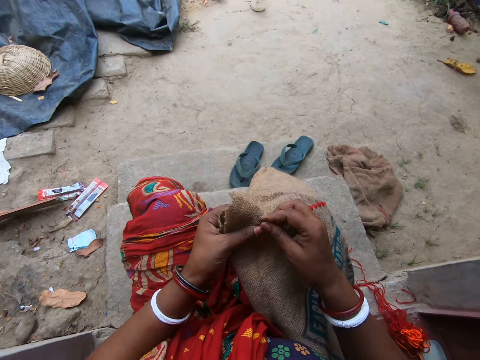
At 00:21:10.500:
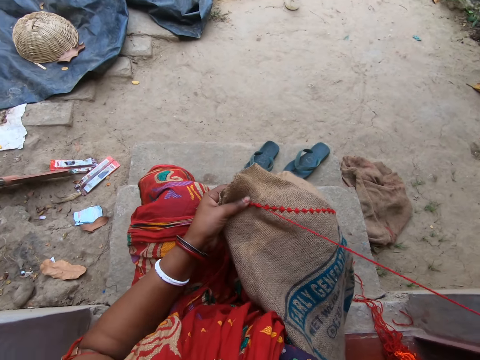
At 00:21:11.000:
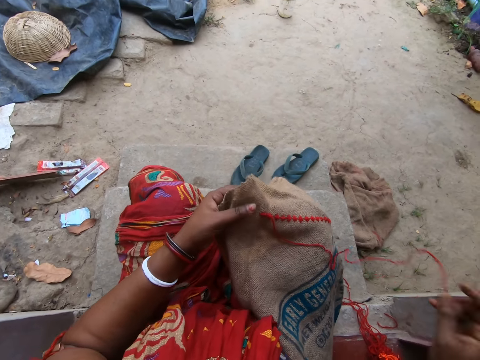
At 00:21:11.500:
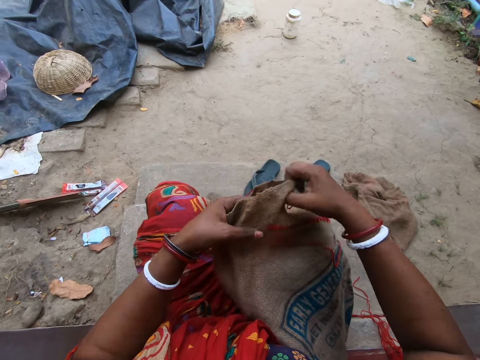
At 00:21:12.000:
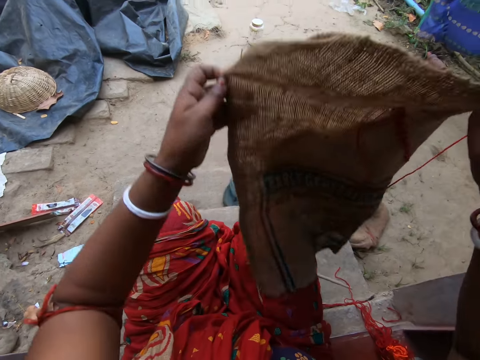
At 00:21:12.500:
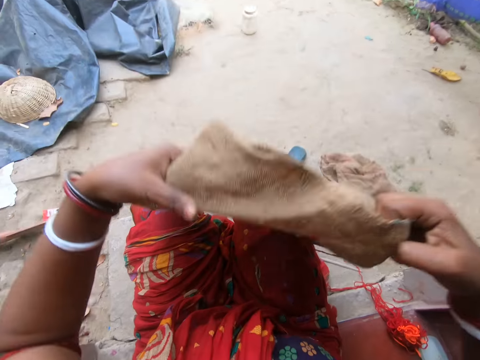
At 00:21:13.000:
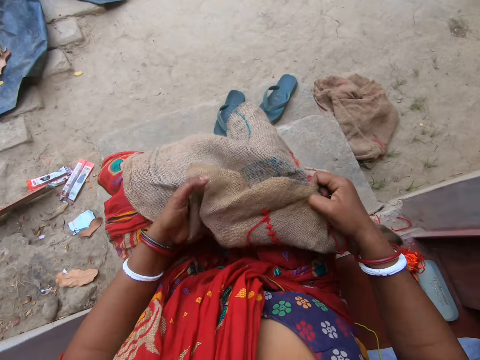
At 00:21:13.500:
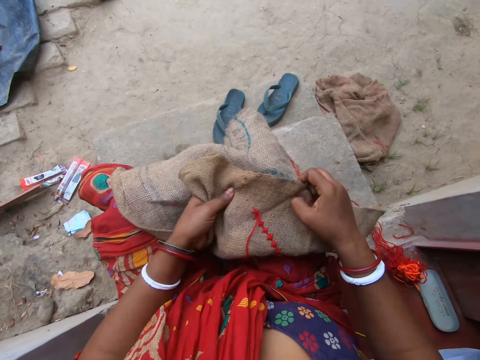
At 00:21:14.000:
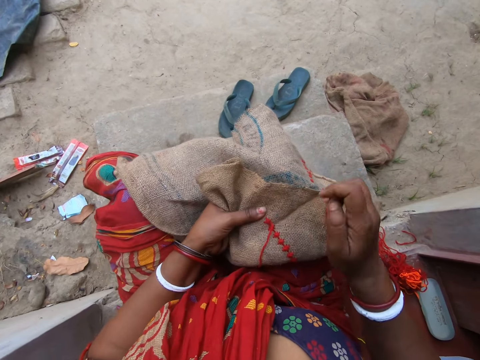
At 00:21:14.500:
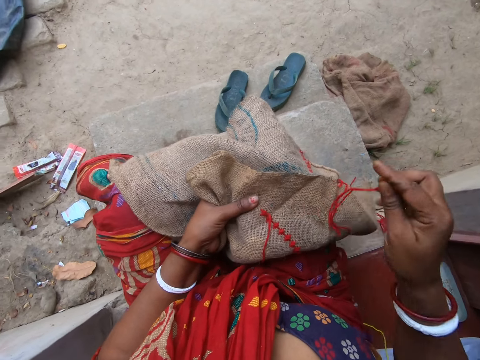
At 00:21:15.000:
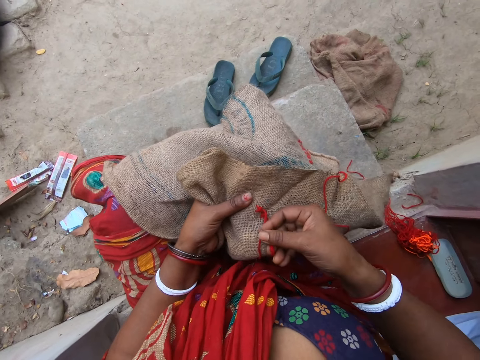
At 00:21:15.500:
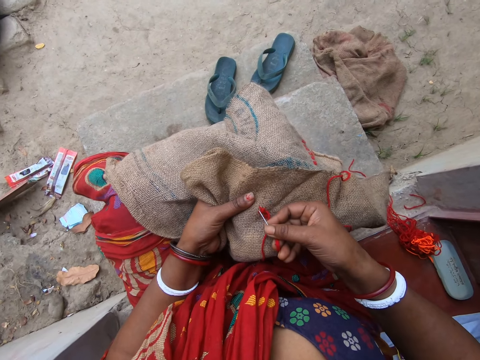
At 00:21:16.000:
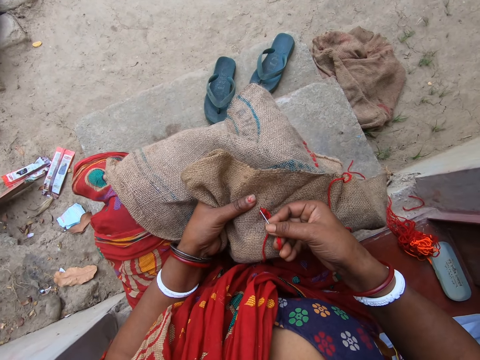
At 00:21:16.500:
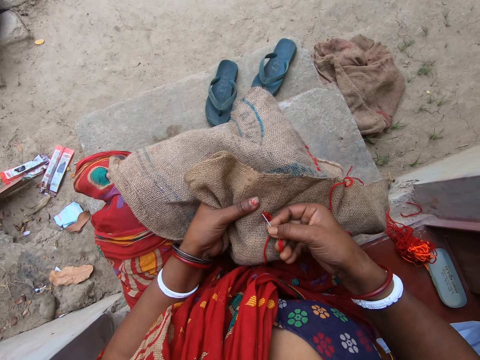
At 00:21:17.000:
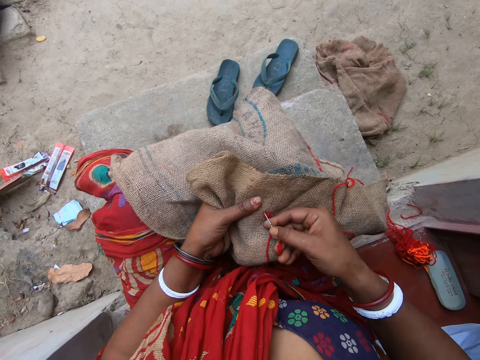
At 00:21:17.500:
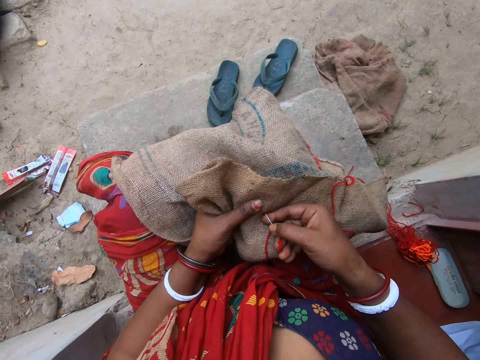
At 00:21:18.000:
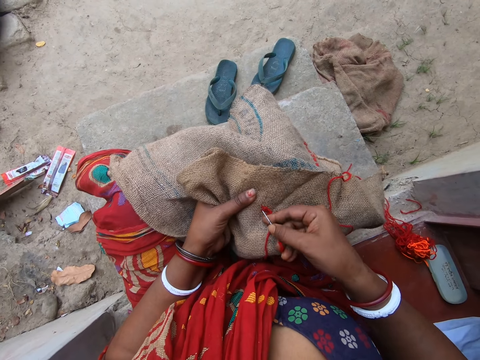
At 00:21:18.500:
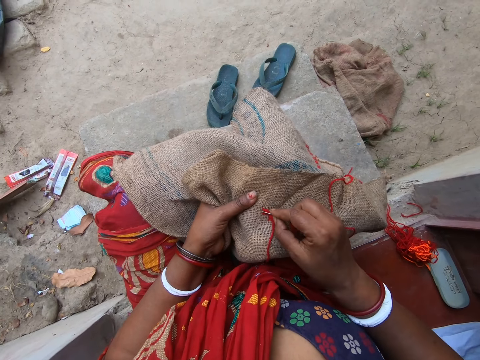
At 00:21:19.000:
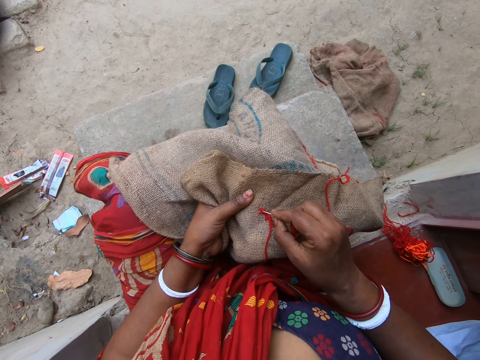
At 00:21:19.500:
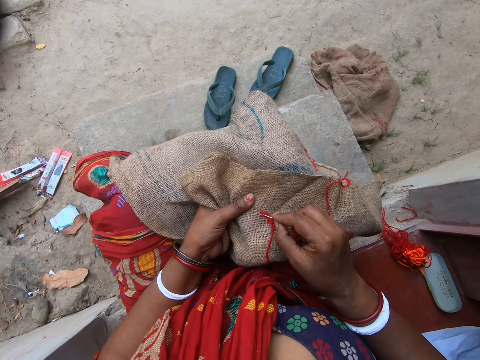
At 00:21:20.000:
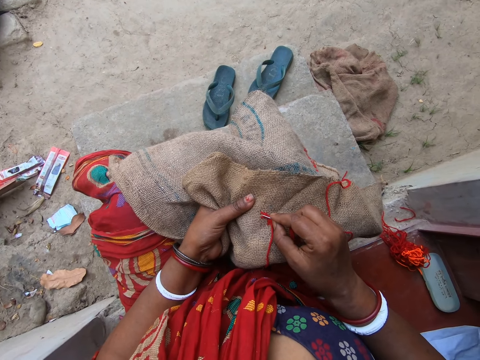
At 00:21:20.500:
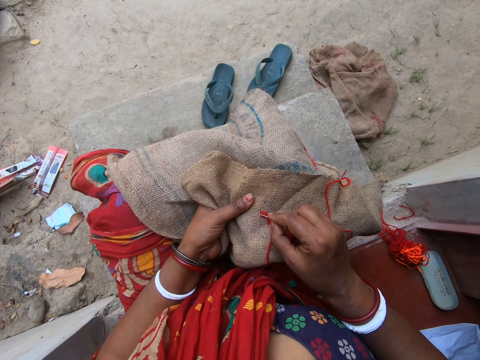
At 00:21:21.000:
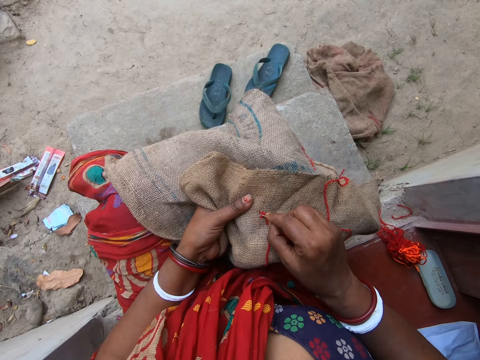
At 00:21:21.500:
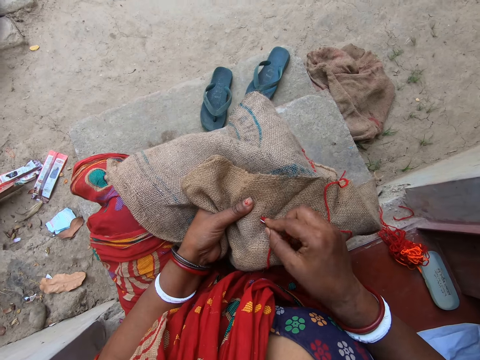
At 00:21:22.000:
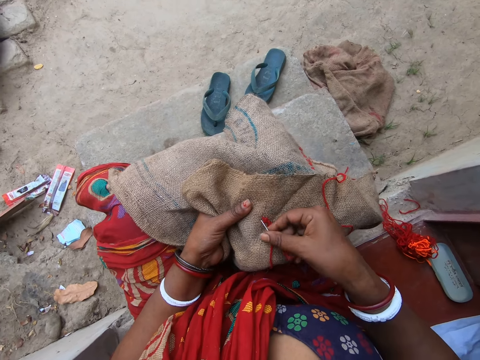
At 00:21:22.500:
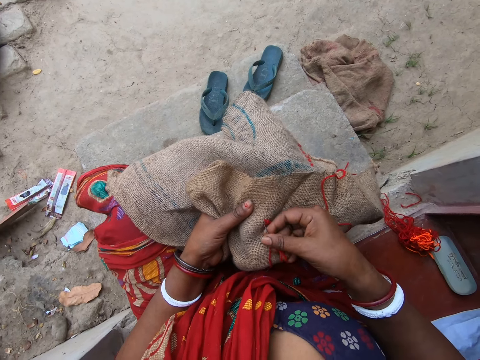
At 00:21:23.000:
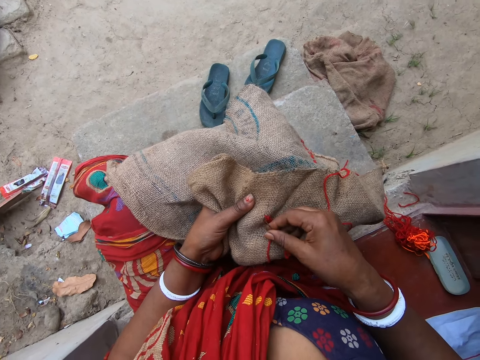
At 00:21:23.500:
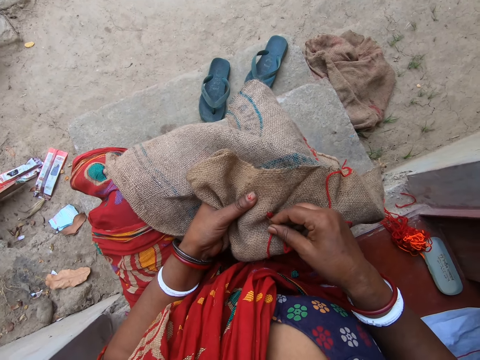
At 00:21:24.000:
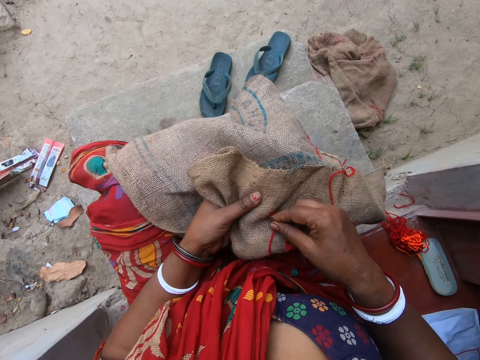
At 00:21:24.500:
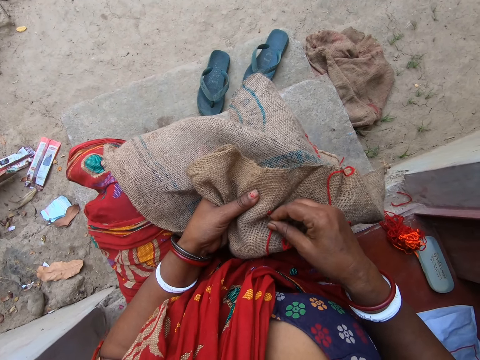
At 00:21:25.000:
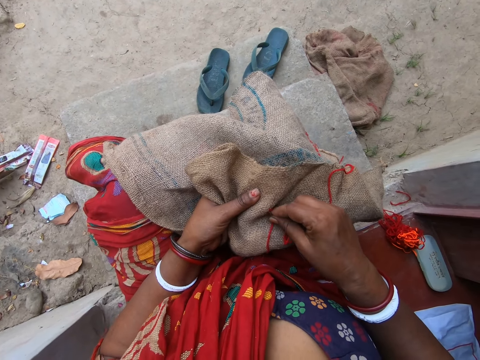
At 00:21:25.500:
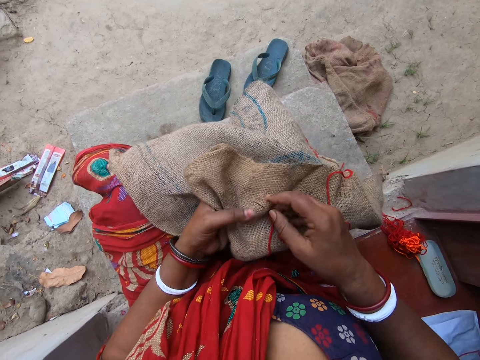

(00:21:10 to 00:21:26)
The camera wearer stretches the string. She adjusts the fabric on her legs with her hands. She lifts the sack, folds the sack and knits the sack. She embroiders the fabric with the needle and thread in her right hand.

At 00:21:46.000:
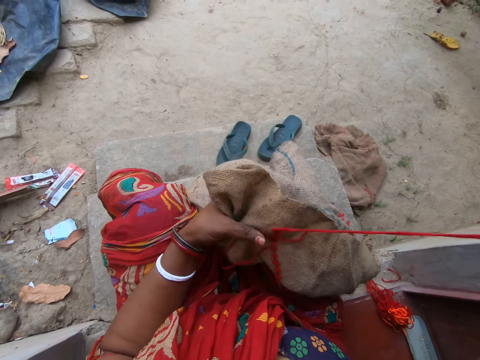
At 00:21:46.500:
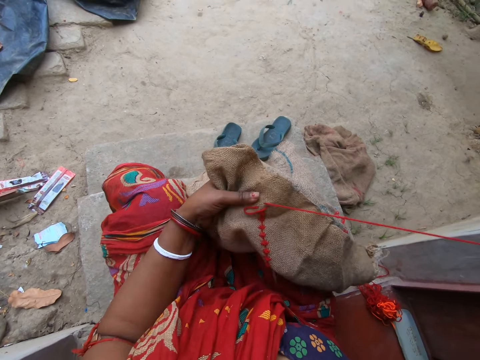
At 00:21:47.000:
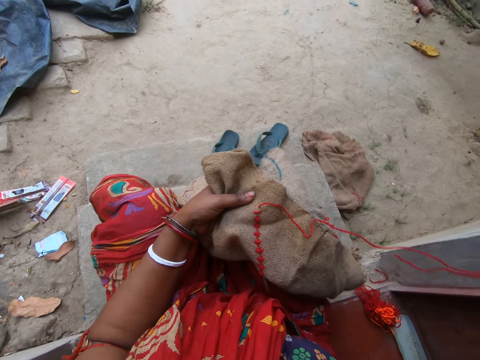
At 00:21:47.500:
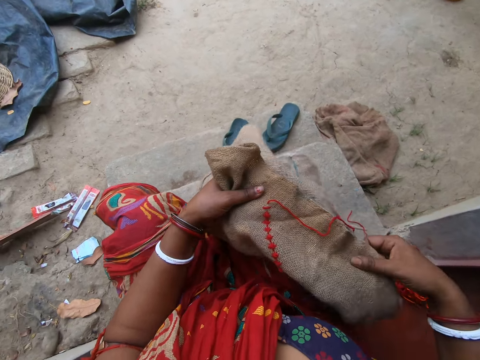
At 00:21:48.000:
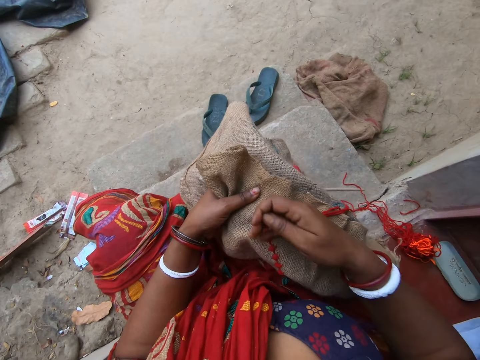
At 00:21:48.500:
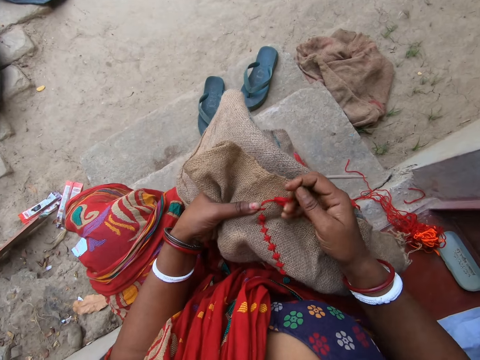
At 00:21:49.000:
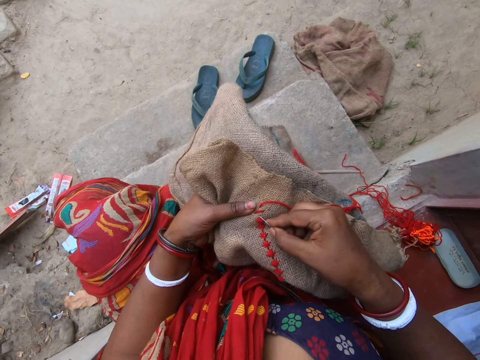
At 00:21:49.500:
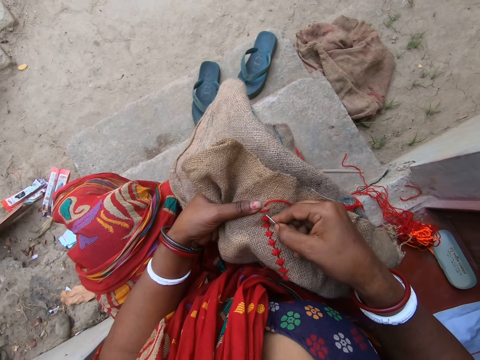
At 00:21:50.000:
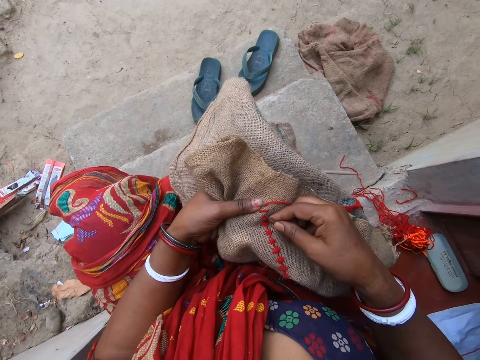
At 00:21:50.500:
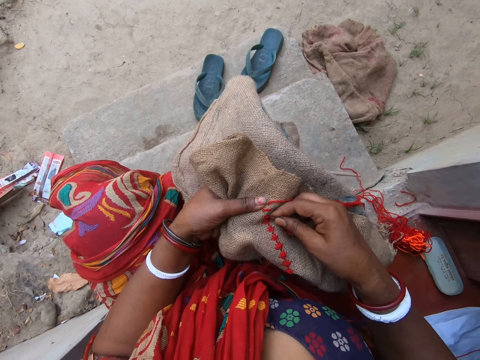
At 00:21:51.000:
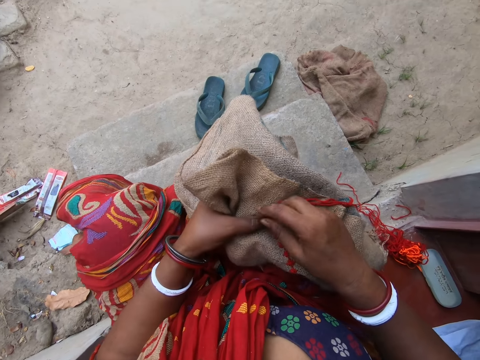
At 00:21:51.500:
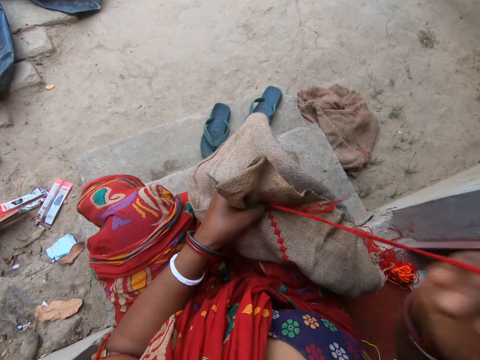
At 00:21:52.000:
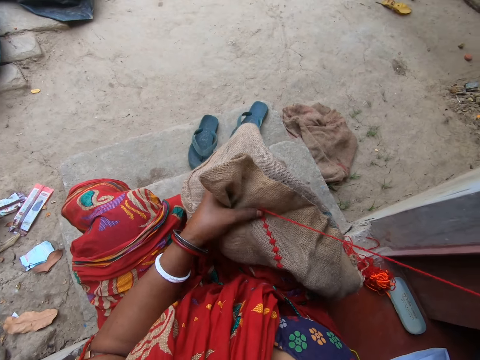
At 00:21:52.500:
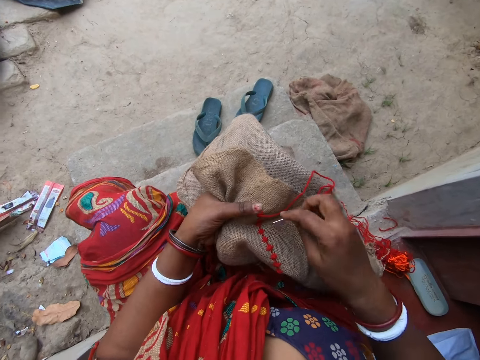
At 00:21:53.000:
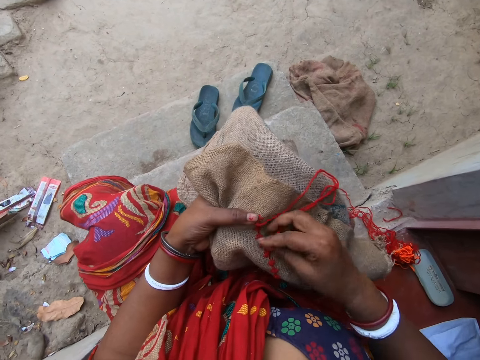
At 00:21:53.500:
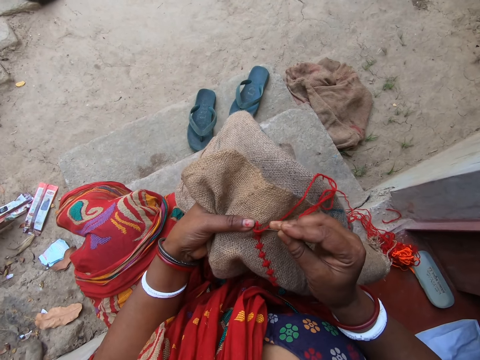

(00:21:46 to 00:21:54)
The camera wearer adjusts the fabric with her right hand. She embroiders the fabric with the needle and thread in her right hand.
